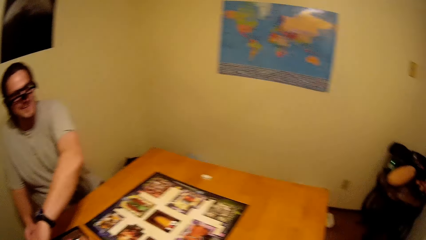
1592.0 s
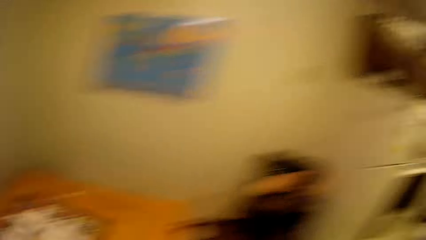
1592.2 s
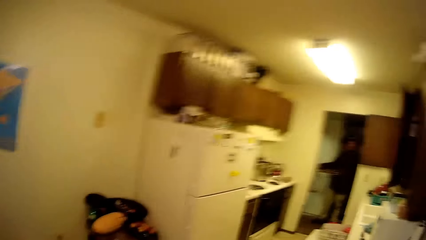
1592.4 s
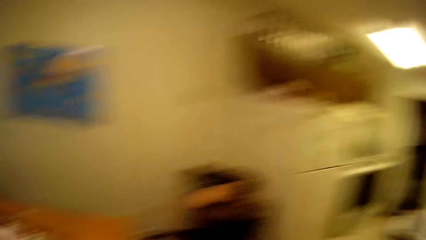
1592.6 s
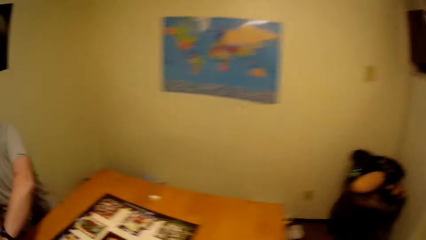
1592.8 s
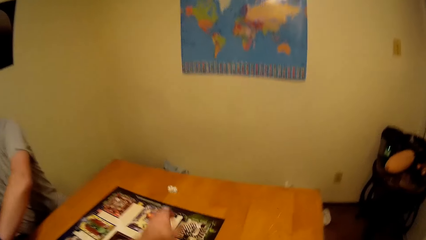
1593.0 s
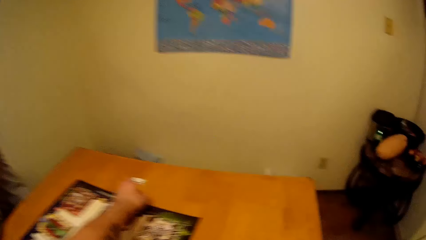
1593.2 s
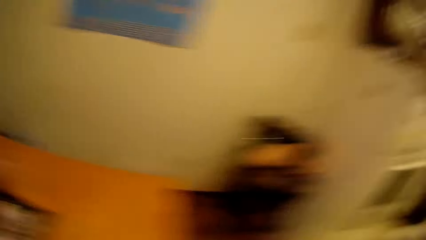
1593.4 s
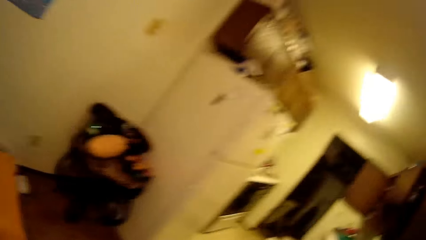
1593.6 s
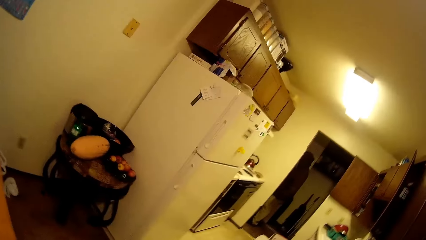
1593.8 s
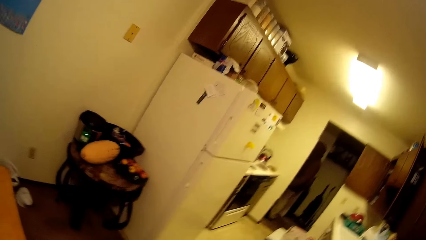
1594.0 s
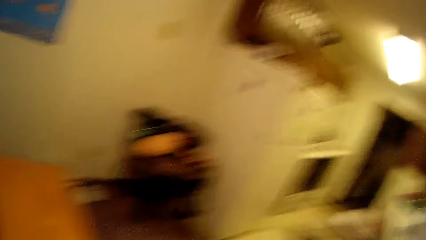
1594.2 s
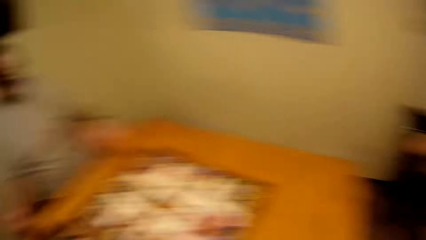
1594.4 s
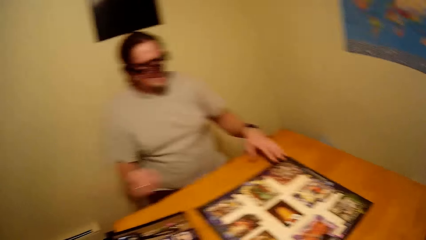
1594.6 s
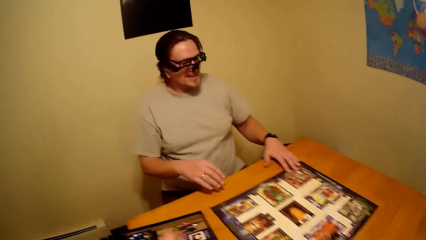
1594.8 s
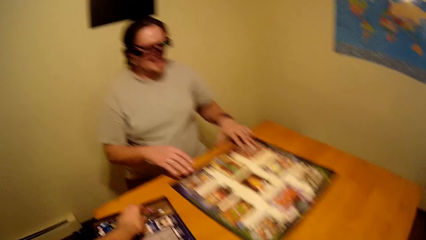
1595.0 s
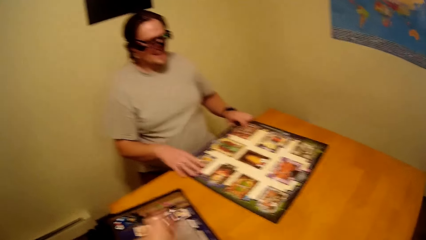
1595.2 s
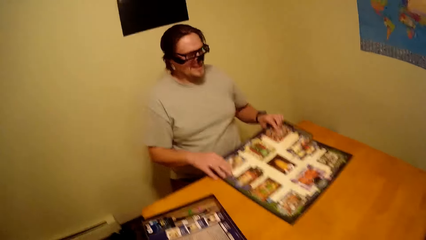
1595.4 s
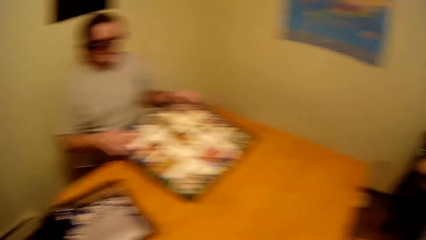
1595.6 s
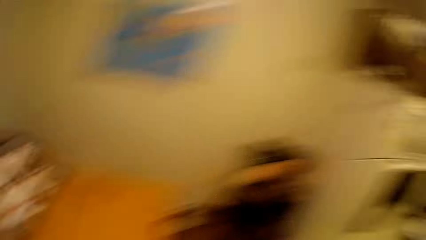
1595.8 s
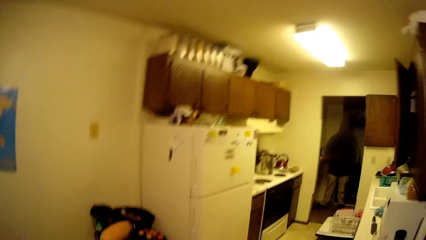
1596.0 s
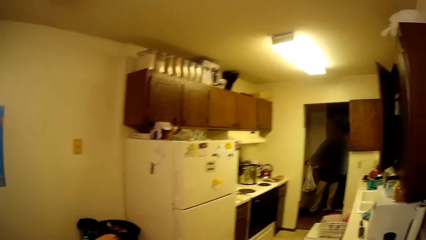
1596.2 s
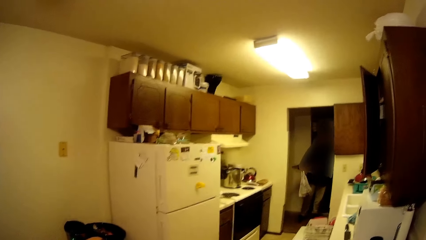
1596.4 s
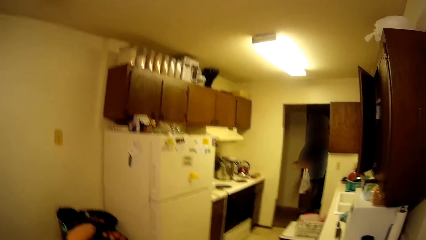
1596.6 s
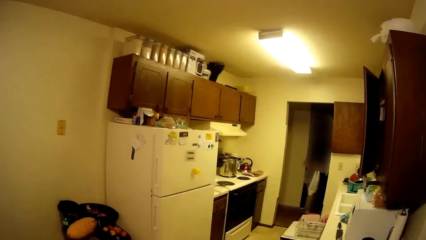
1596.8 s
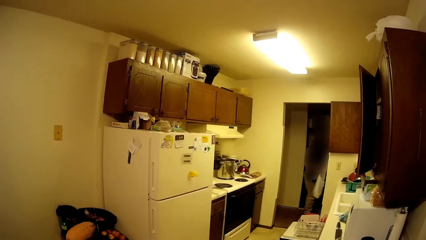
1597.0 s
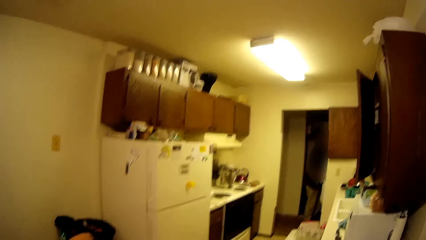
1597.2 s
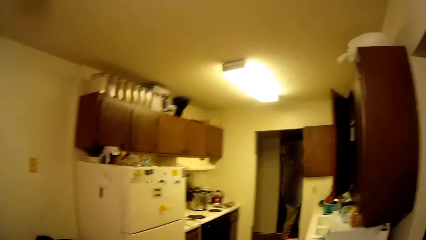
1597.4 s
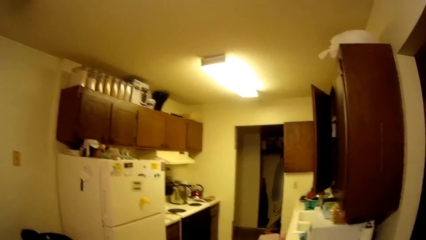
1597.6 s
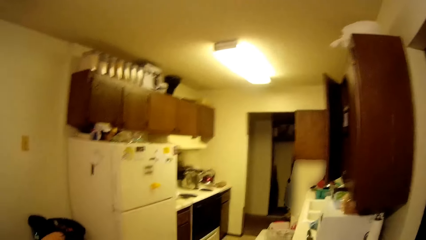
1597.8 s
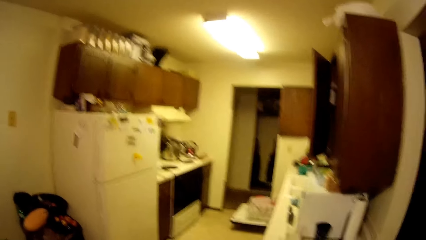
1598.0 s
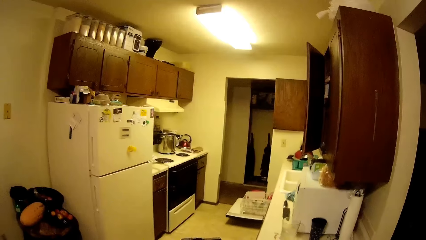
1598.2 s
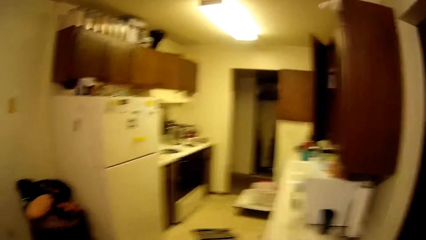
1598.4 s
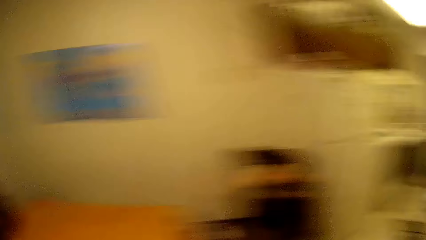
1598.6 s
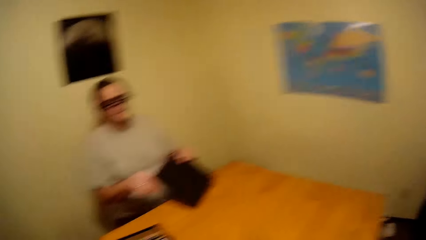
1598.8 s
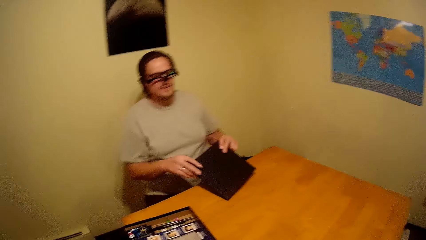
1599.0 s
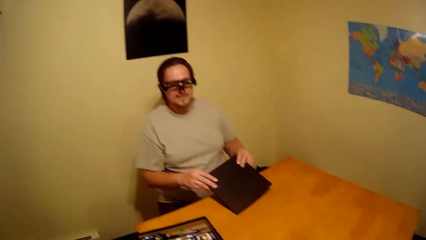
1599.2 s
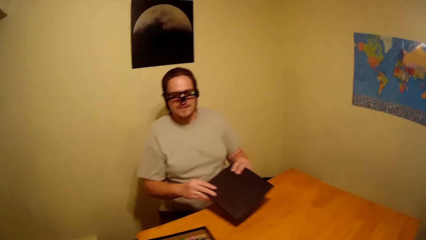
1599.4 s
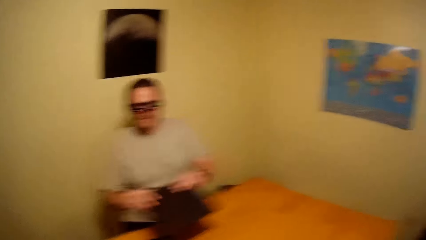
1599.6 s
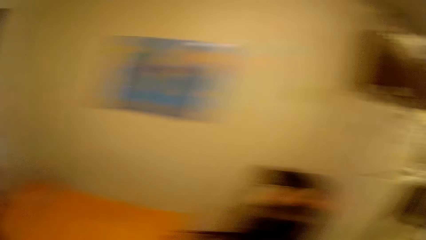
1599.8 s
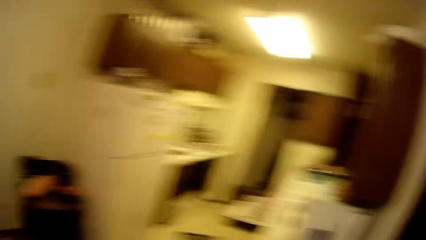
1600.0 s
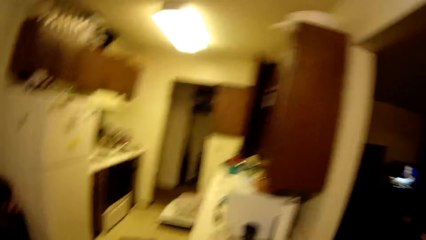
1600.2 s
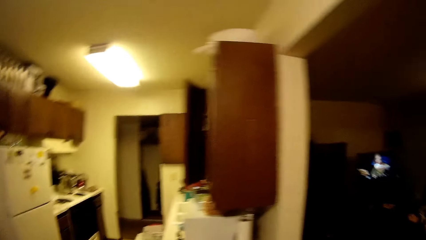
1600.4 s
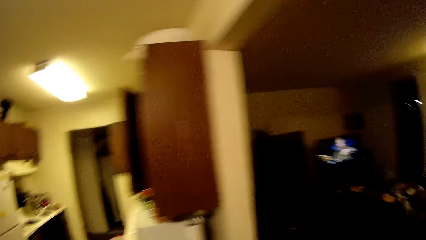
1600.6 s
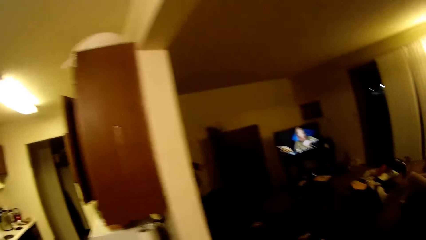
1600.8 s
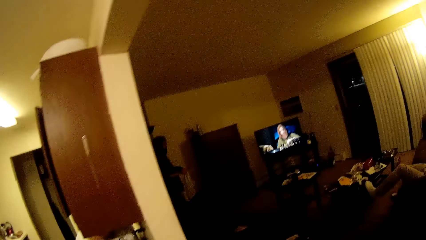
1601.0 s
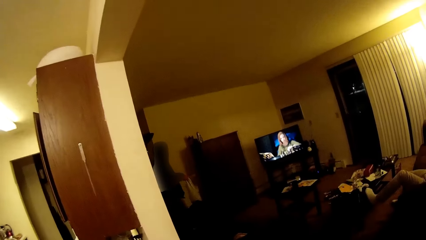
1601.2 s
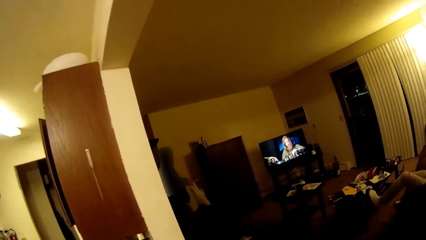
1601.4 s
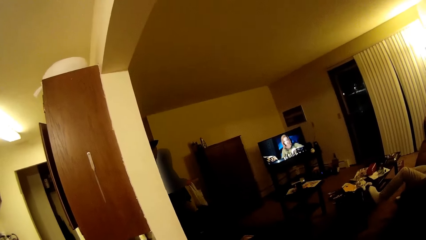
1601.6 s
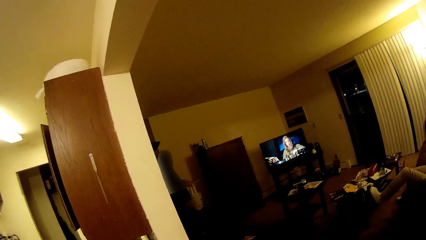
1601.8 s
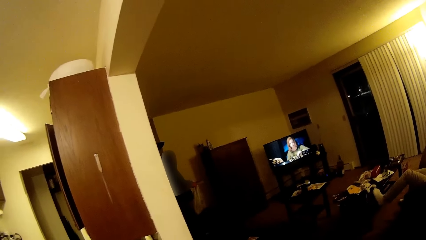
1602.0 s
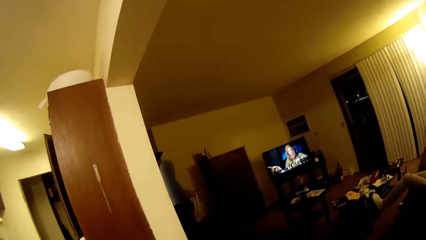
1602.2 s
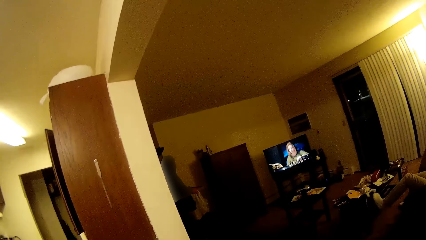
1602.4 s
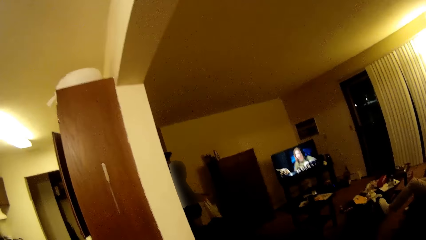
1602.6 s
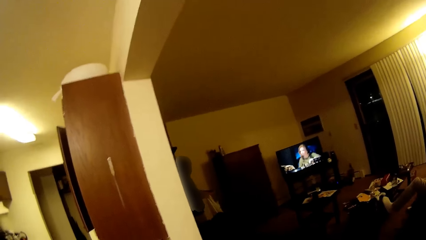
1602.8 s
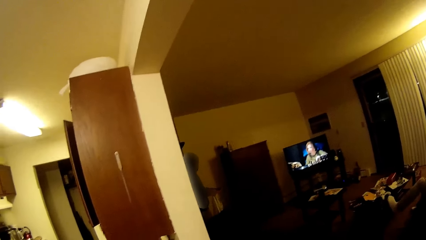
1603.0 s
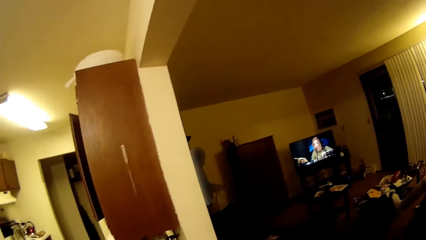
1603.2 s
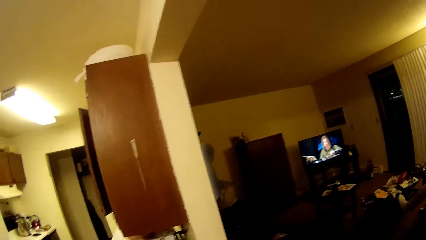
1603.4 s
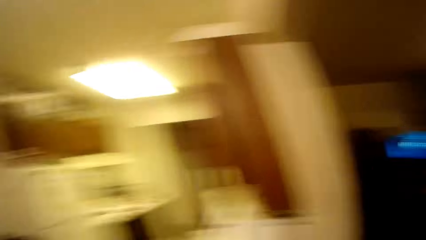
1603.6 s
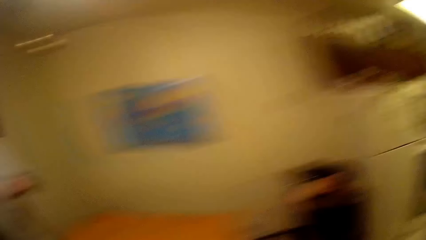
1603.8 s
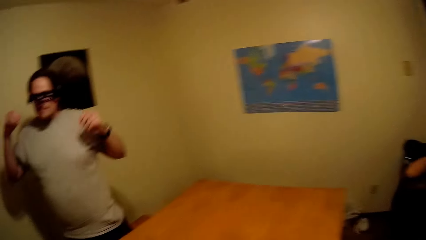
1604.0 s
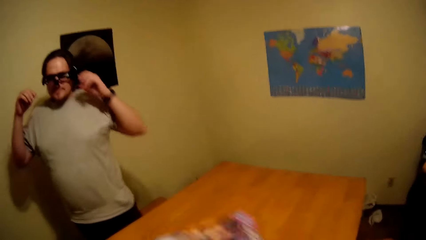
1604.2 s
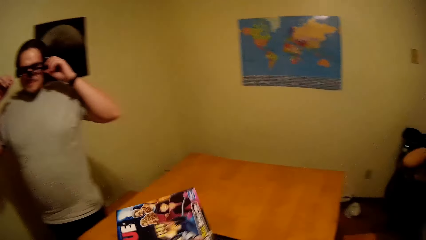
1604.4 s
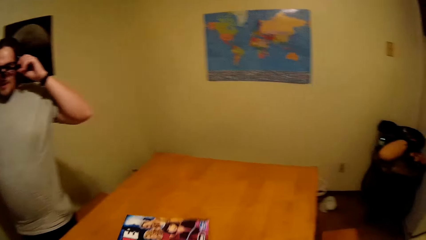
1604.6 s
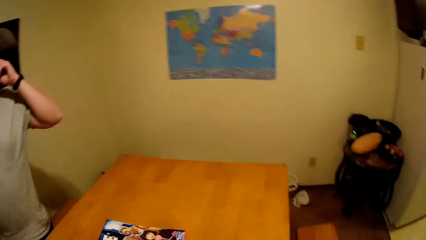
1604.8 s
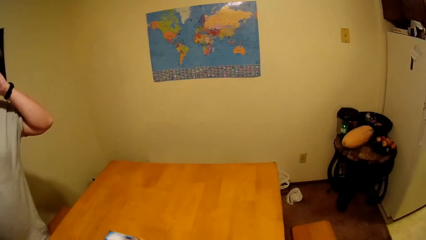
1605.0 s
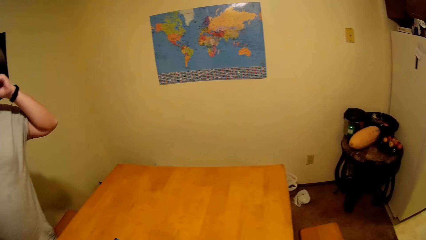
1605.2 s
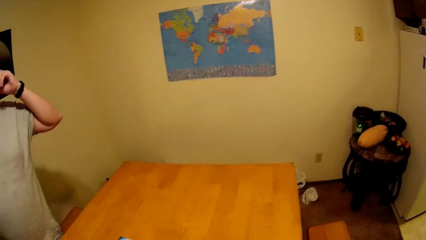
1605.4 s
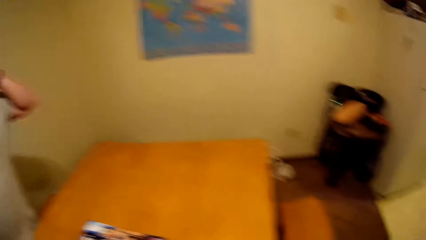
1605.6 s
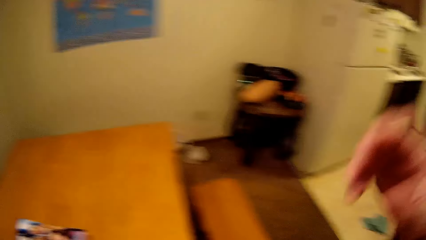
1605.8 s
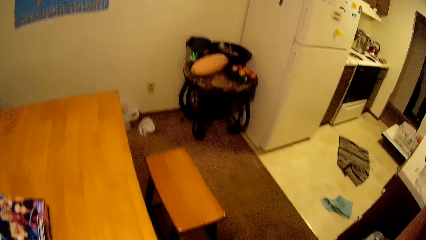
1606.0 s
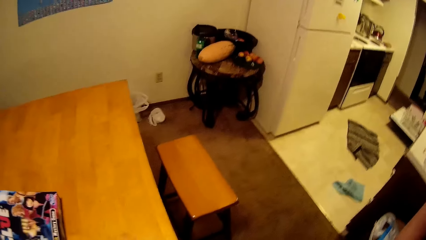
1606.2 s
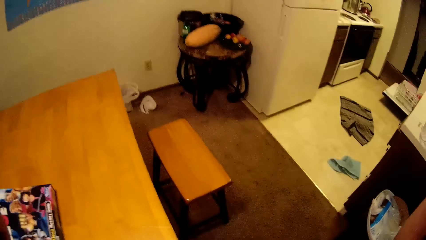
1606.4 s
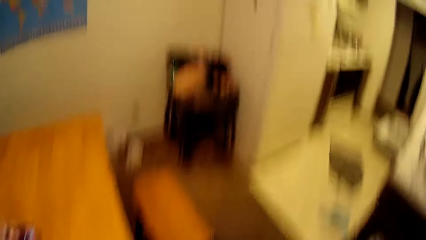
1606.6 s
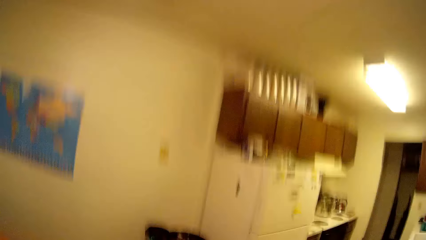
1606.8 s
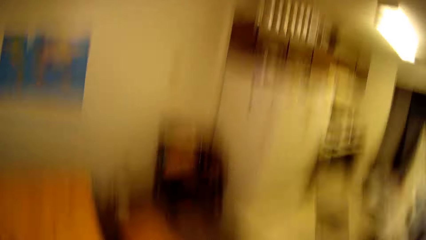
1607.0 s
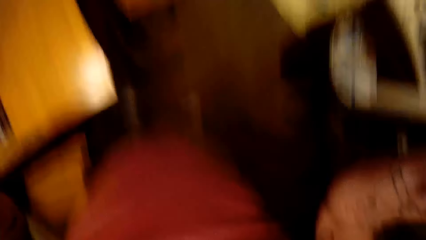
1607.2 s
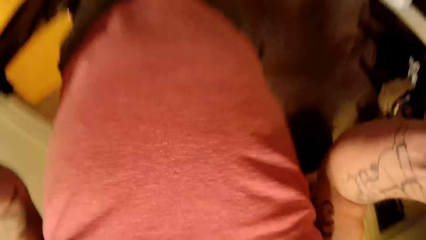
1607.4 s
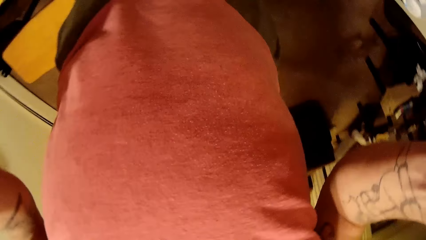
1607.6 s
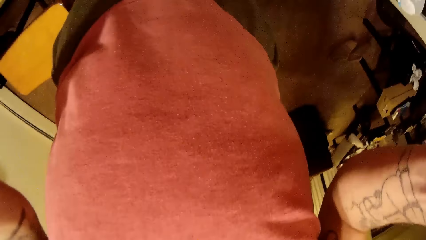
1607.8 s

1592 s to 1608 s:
The camera wearer talks with a man. A man walks in the house. Another man stands.
